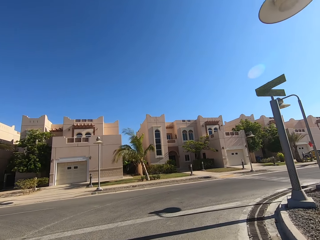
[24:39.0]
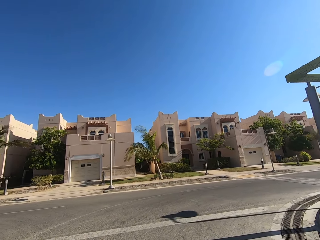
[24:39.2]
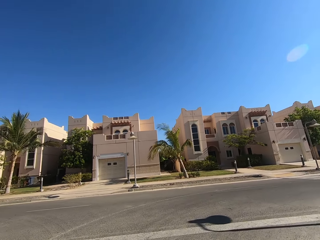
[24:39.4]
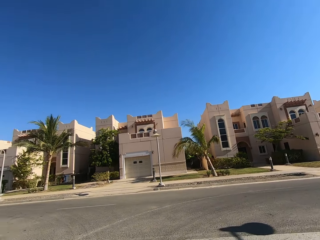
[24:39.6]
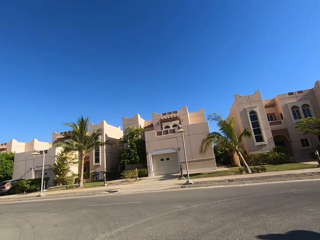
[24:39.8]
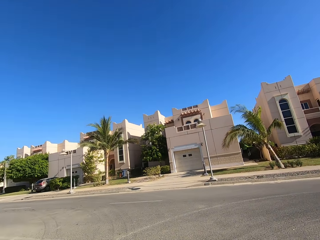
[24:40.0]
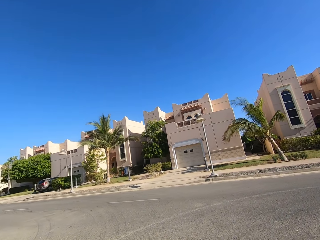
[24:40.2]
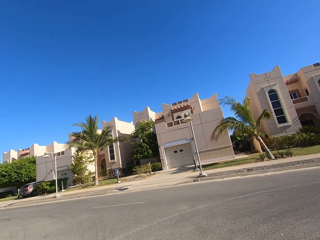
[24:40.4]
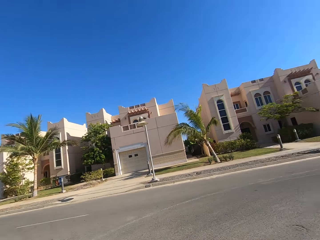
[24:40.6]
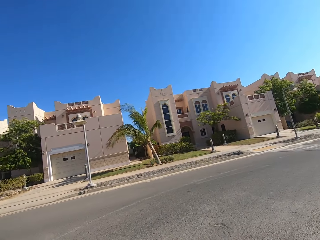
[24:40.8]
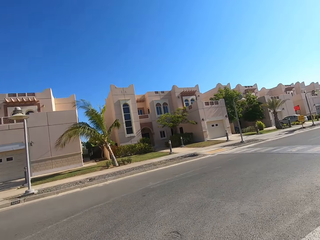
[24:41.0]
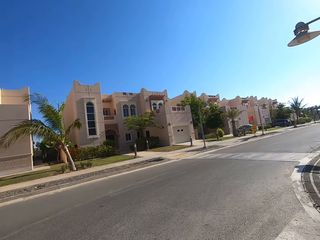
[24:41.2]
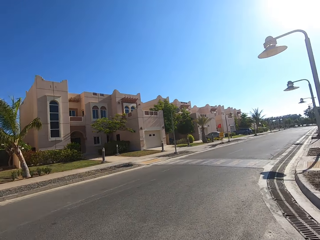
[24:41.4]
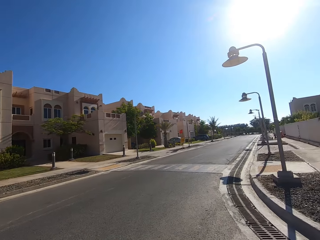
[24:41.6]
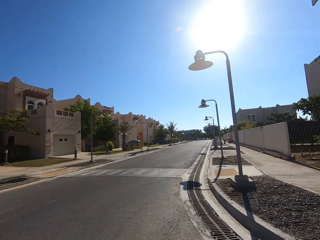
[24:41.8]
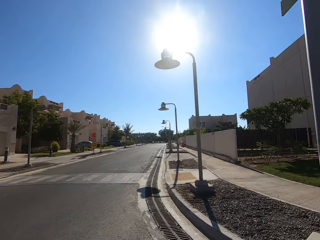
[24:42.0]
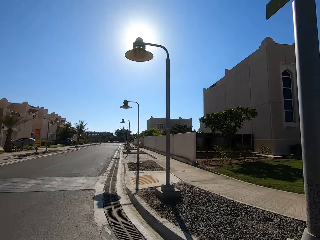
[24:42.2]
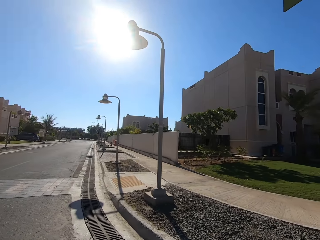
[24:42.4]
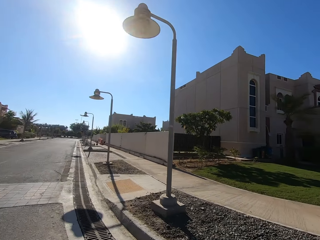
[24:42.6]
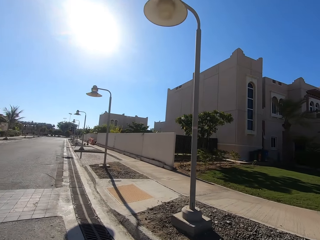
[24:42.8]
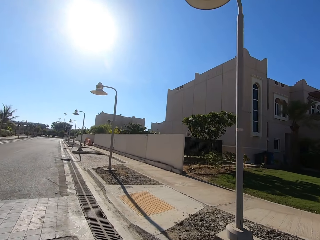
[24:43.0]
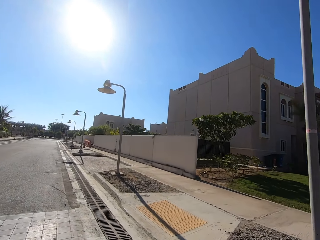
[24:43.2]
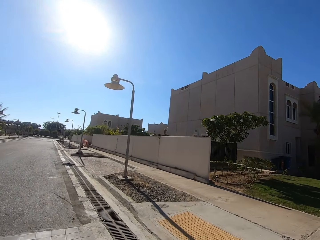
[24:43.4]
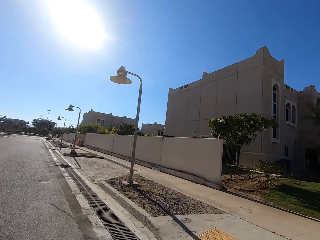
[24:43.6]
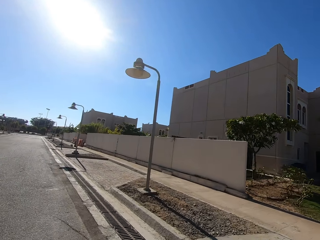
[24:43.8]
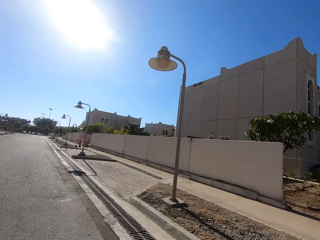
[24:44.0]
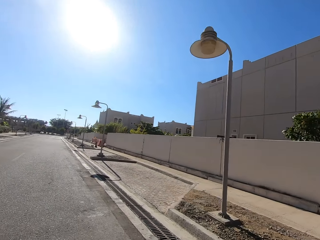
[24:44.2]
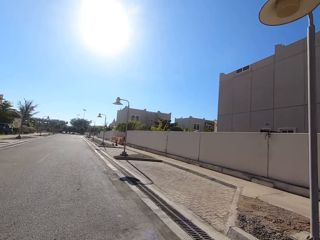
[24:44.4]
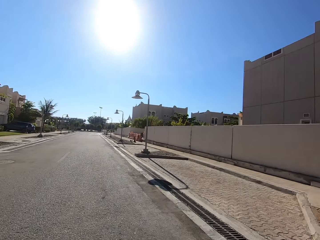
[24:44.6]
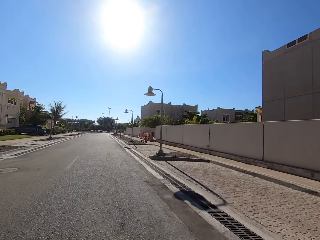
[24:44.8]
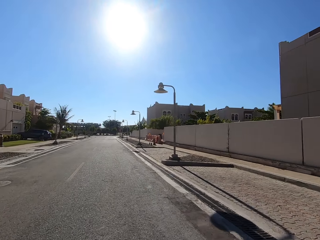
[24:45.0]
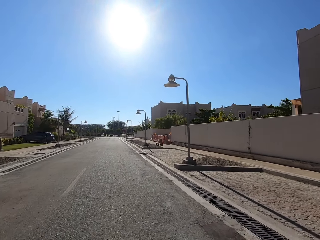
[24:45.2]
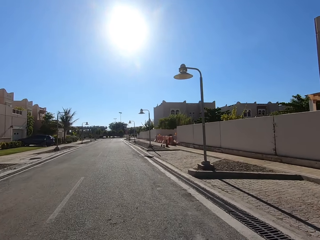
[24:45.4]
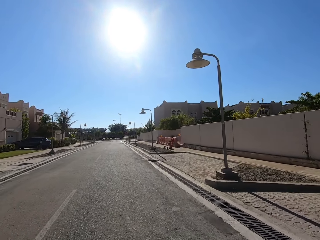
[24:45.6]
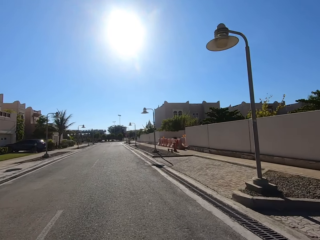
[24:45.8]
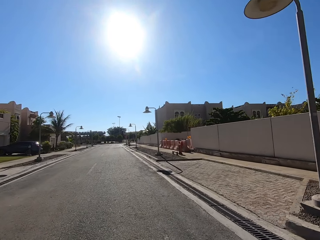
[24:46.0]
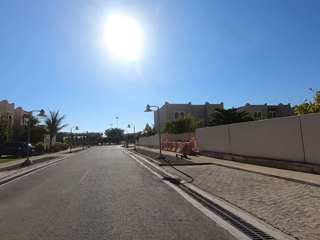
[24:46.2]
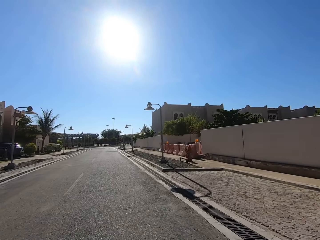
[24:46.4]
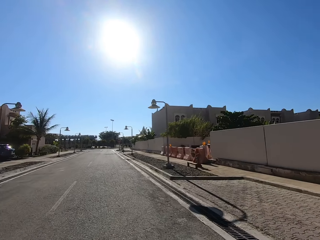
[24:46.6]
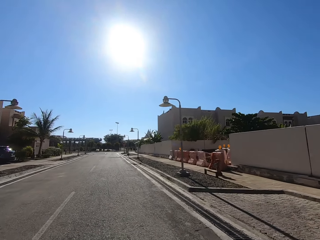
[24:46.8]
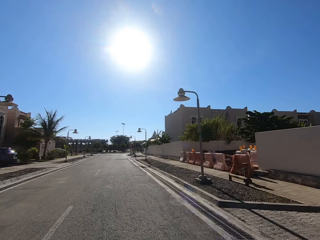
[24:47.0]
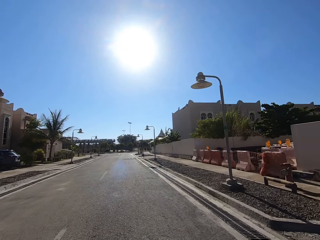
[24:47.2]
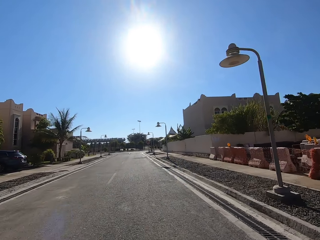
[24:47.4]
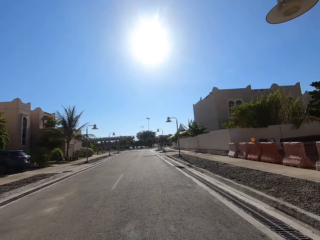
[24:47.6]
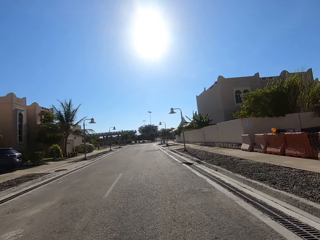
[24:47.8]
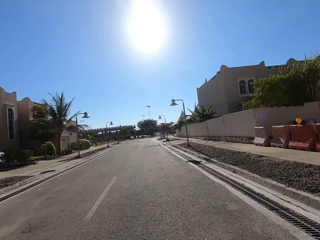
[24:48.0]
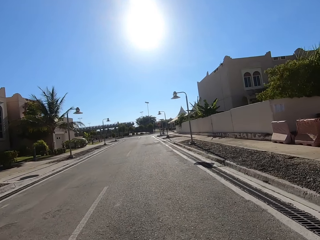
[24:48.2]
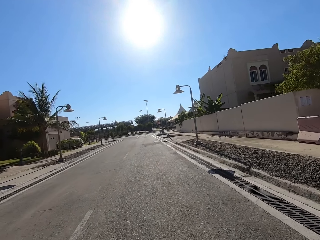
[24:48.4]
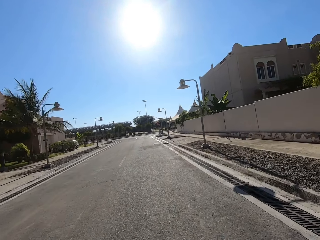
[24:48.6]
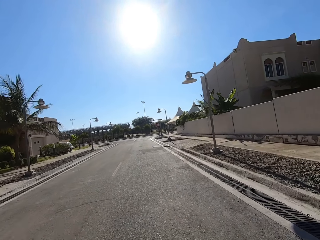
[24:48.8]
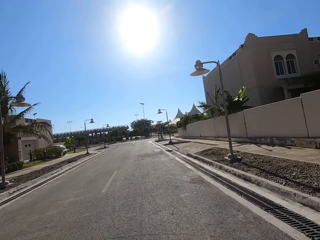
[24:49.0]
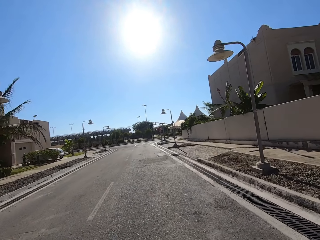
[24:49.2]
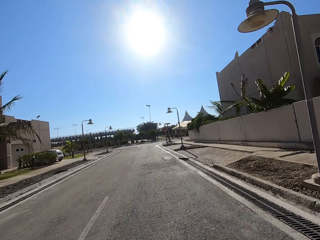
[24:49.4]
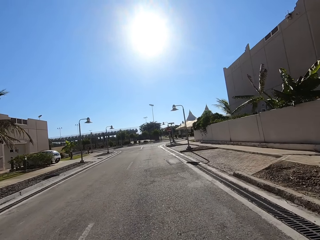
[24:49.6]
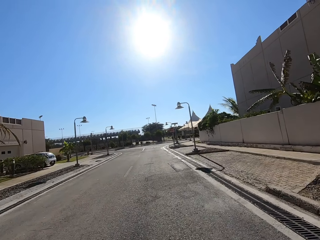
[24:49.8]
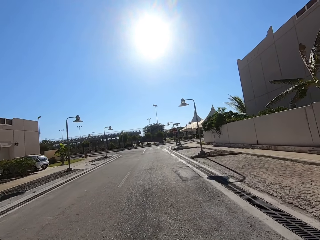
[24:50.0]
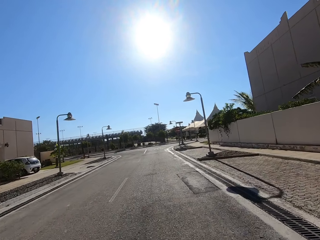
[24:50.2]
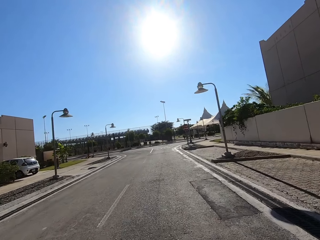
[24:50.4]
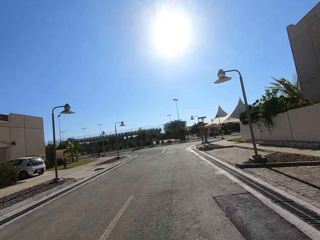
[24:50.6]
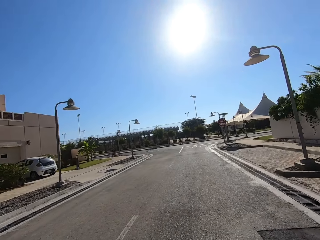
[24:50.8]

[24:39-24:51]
The camera wearer looks around. They ride a motorcycle on the road.

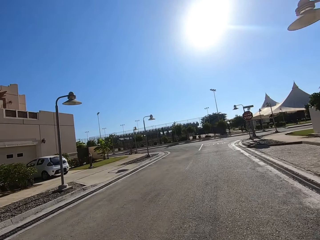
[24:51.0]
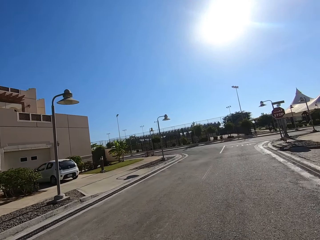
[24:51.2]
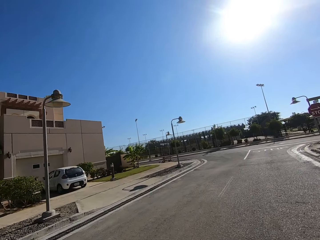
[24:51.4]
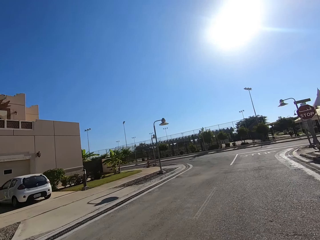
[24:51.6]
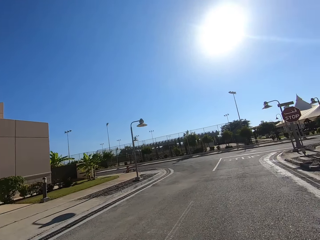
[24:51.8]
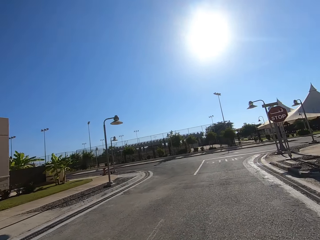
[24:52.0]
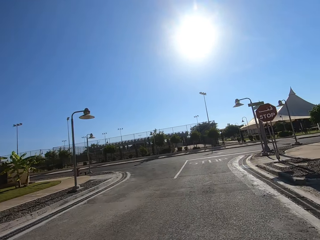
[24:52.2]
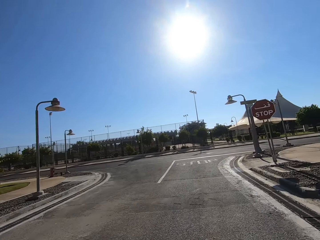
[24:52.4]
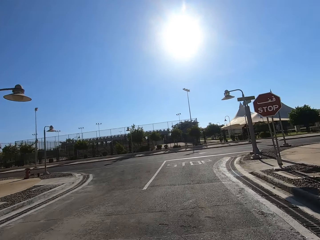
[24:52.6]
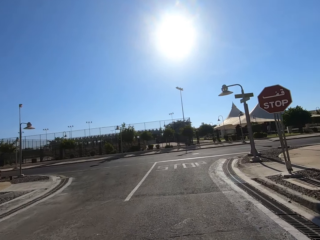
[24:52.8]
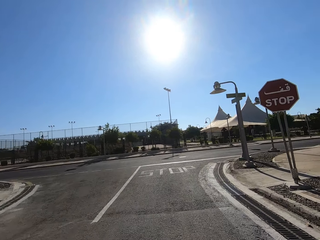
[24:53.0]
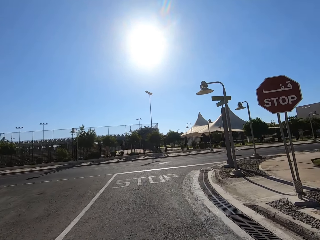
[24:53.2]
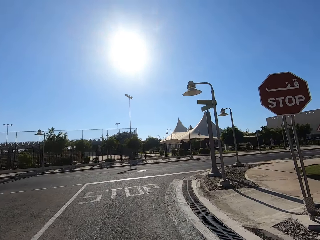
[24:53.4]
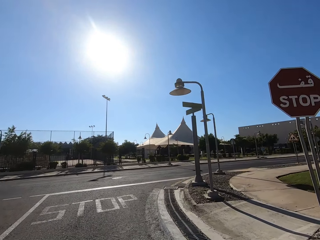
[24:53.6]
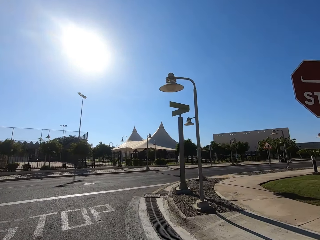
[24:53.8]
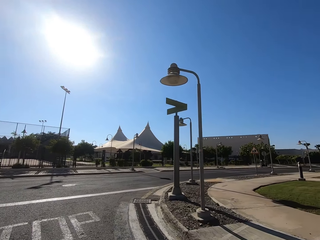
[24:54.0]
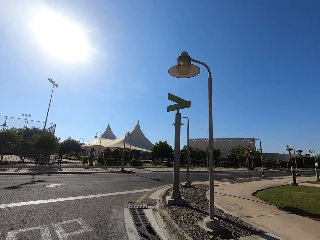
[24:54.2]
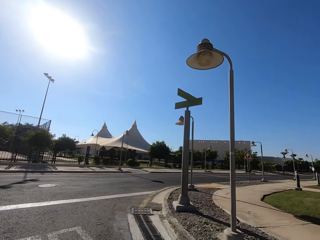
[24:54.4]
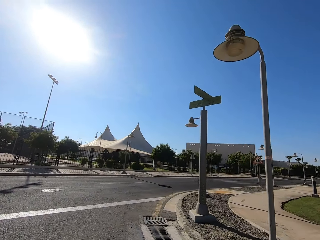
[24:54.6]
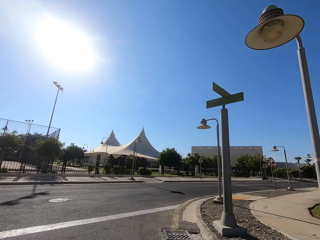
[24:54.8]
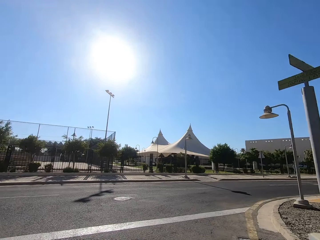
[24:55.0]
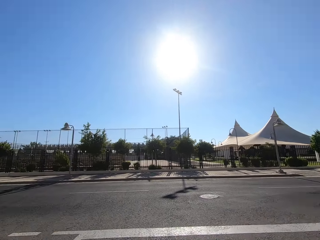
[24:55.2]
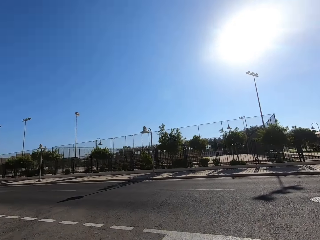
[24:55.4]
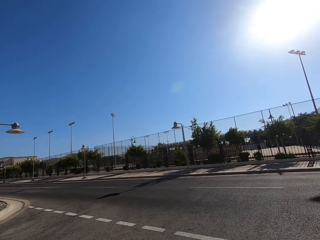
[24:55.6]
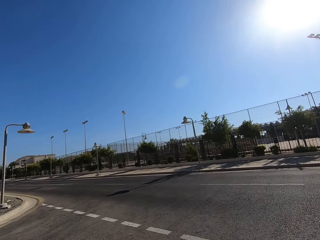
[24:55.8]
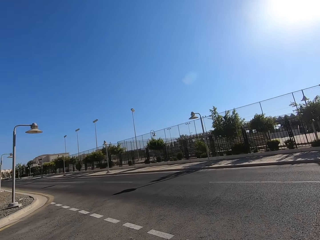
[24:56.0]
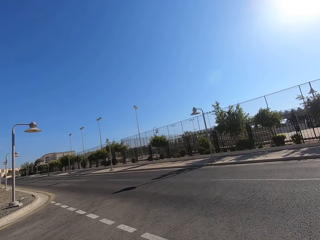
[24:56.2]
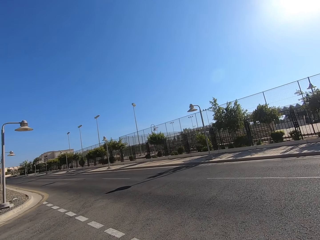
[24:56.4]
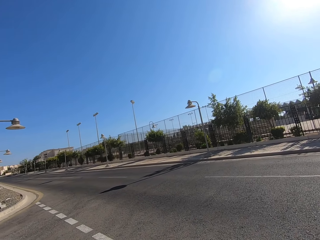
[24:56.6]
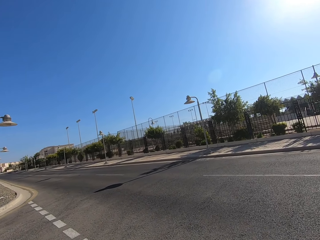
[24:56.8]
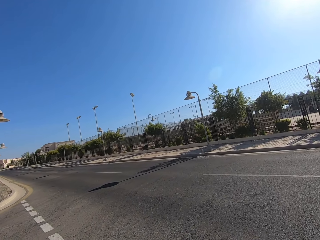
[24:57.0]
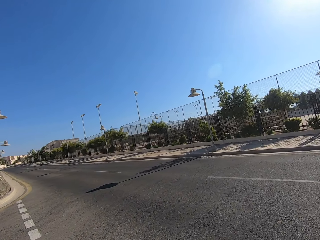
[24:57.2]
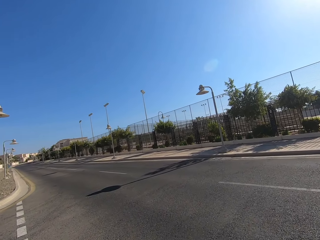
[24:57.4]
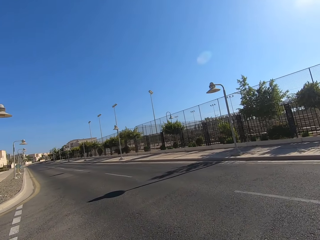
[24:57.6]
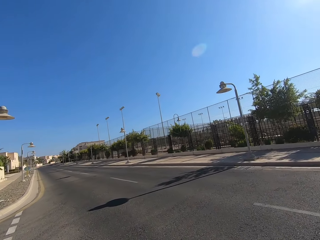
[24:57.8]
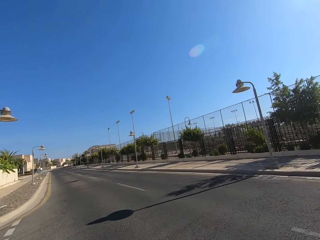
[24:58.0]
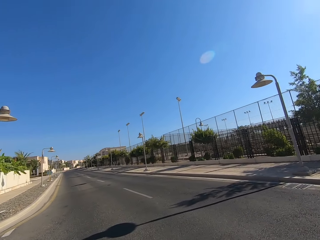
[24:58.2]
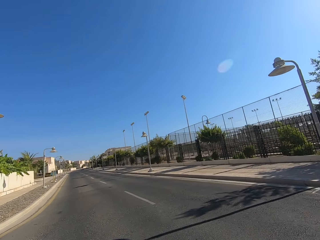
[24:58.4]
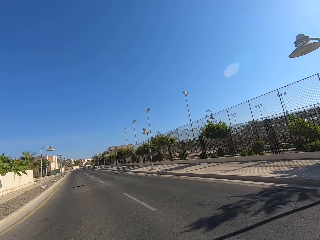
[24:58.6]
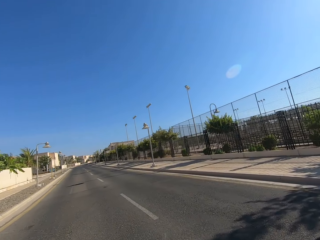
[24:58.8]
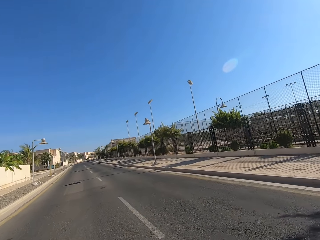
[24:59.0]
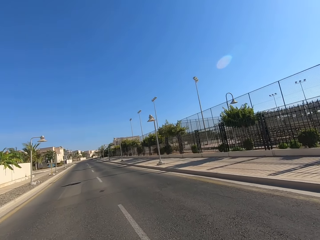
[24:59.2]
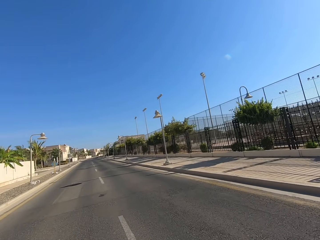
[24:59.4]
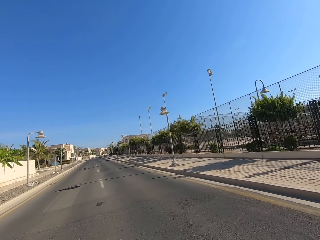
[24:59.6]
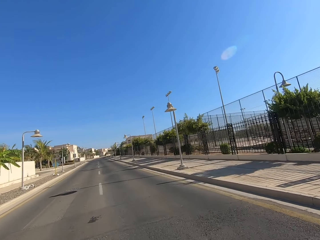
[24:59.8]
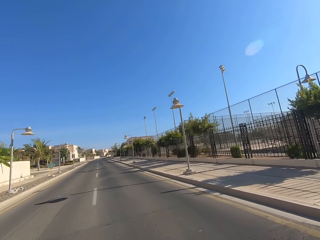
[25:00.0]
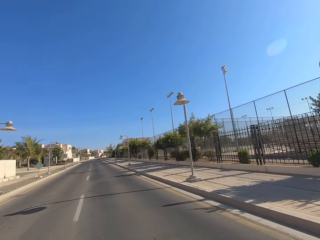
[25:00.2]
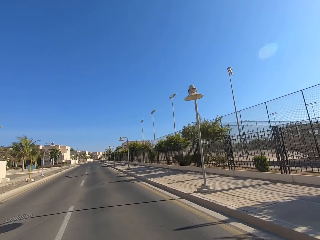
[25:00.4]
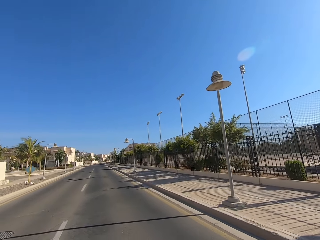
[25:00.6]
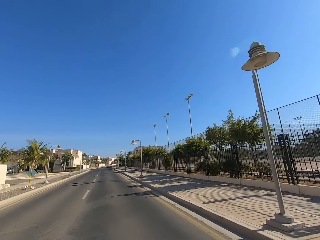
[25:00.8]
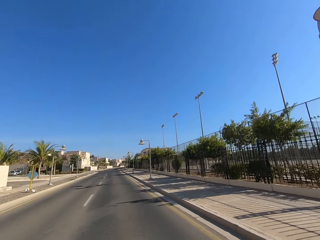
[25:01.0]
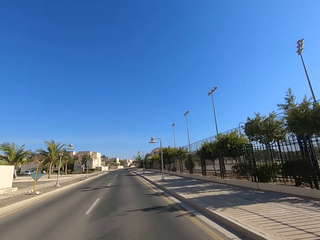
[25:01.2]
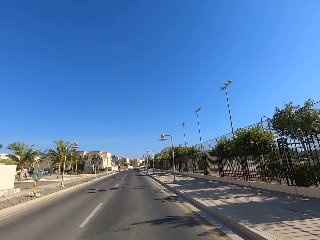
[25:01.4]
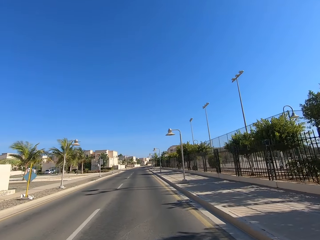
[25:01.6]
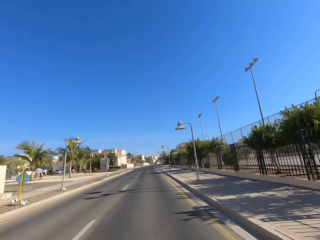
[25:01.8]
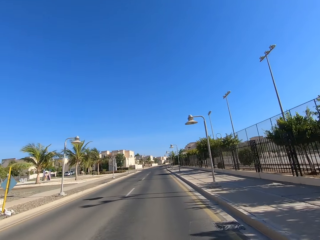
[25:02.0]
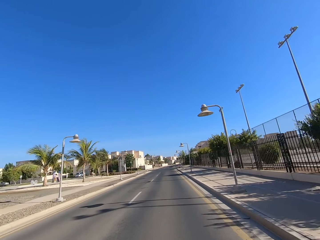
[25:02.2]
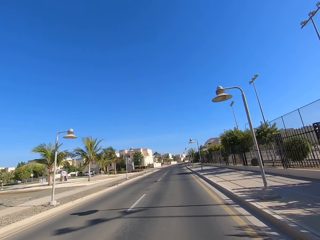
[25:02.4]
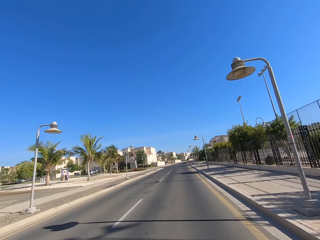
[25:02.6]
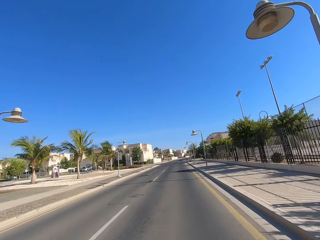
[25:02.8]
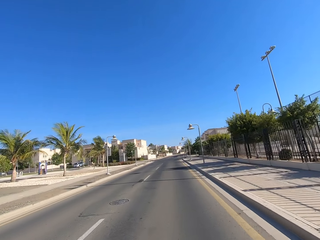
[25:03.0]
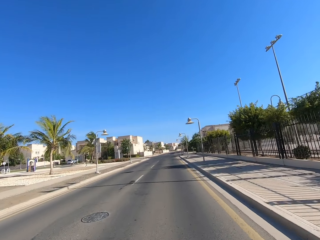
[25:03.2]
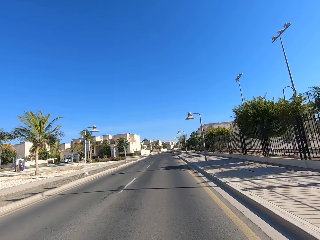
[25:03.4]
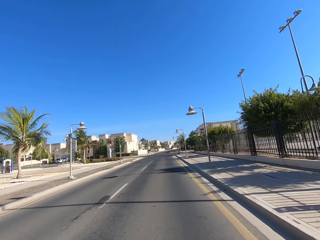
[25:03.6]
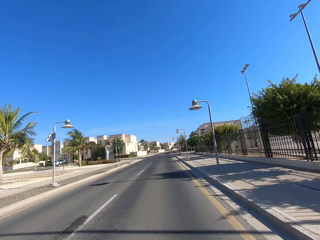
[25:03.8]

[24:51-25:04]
The camera wearer looks around. They ride a motorcycle on the road.
